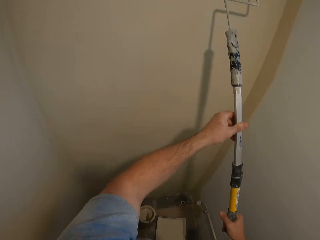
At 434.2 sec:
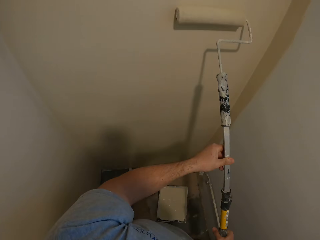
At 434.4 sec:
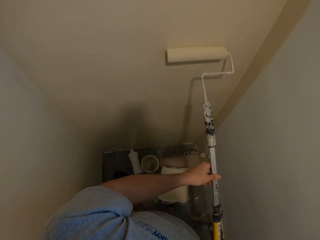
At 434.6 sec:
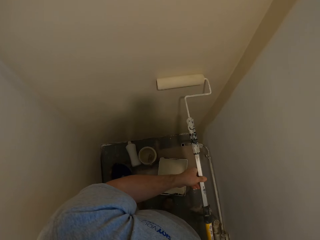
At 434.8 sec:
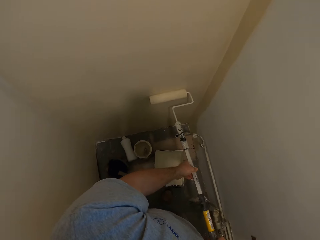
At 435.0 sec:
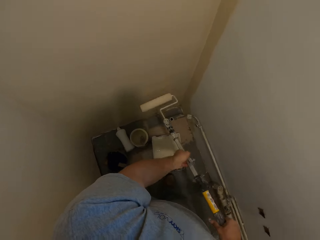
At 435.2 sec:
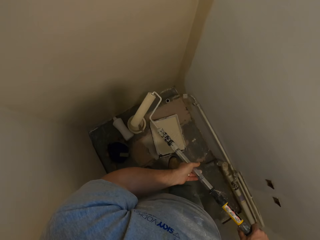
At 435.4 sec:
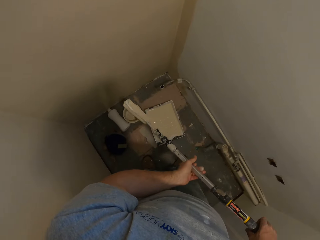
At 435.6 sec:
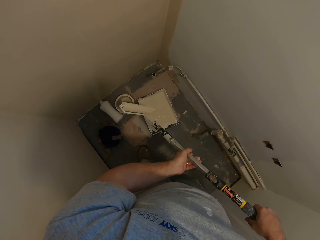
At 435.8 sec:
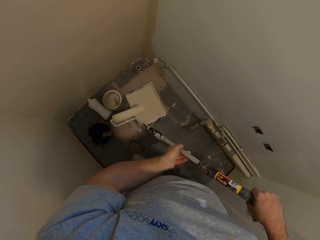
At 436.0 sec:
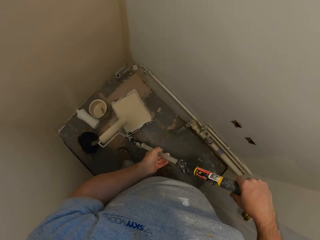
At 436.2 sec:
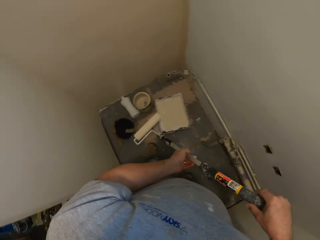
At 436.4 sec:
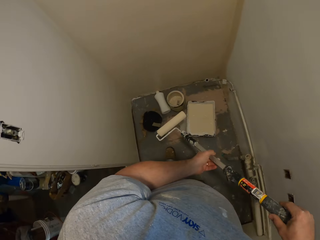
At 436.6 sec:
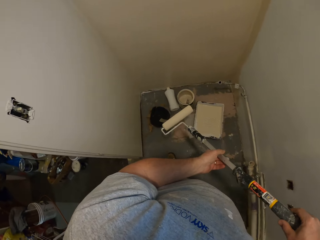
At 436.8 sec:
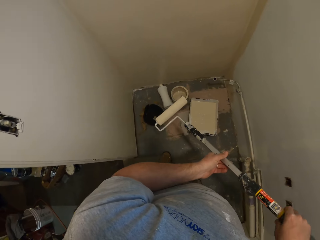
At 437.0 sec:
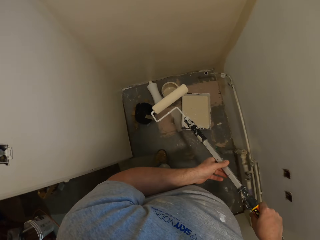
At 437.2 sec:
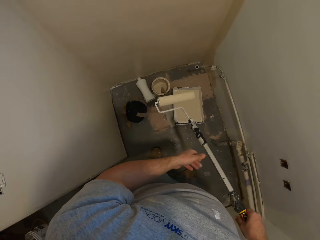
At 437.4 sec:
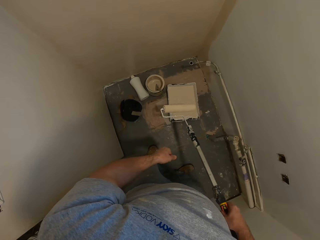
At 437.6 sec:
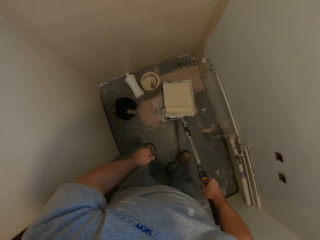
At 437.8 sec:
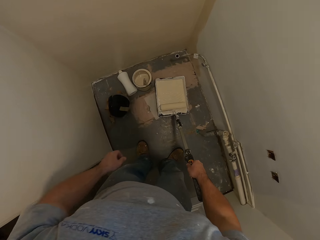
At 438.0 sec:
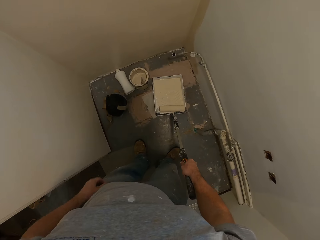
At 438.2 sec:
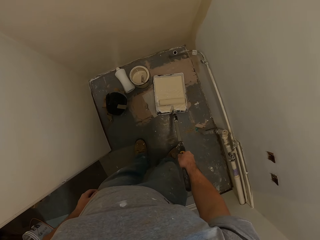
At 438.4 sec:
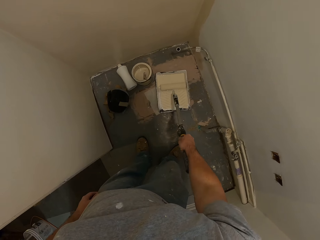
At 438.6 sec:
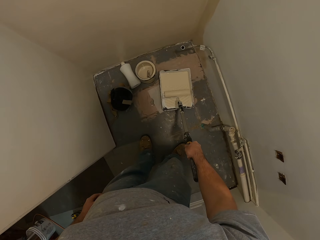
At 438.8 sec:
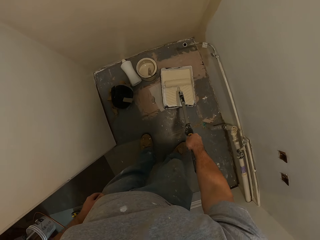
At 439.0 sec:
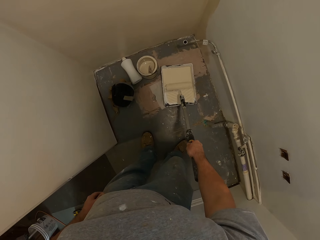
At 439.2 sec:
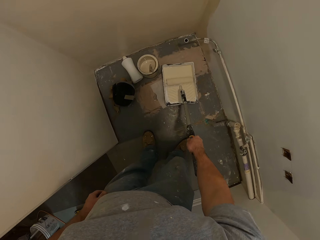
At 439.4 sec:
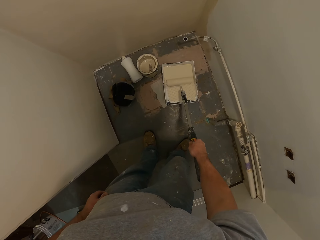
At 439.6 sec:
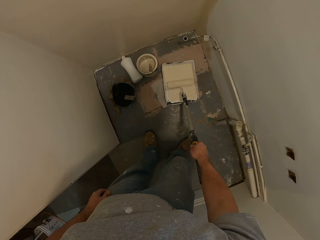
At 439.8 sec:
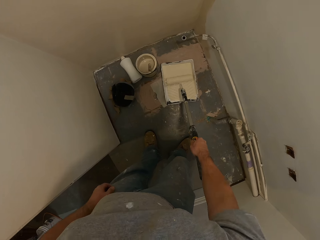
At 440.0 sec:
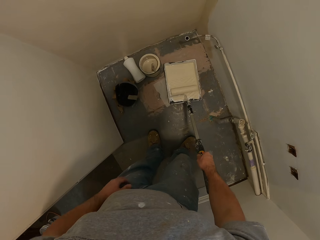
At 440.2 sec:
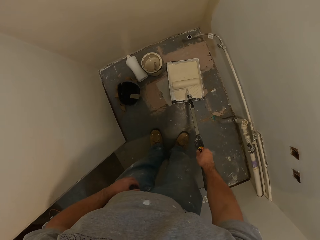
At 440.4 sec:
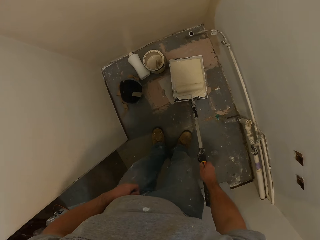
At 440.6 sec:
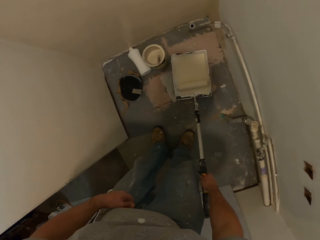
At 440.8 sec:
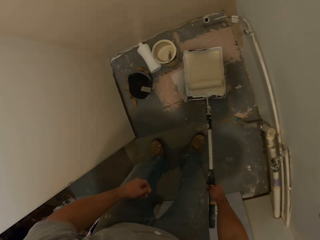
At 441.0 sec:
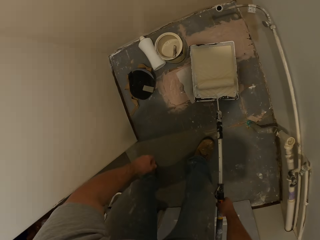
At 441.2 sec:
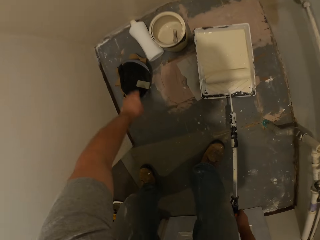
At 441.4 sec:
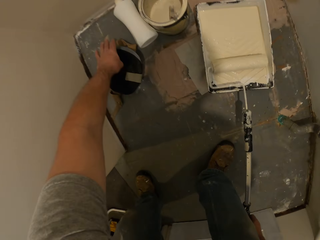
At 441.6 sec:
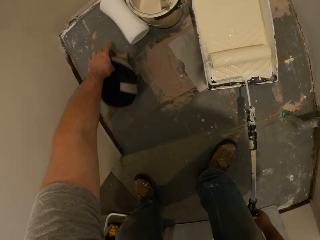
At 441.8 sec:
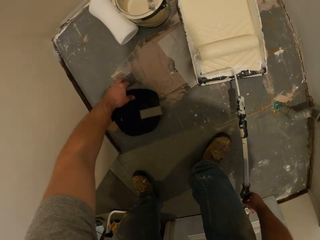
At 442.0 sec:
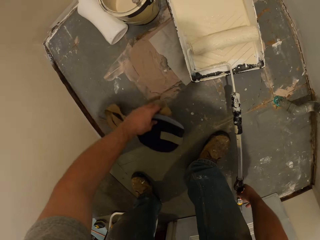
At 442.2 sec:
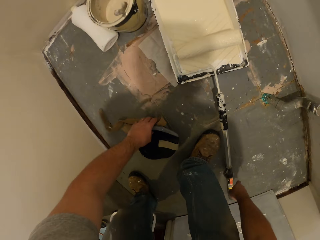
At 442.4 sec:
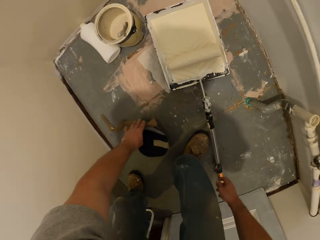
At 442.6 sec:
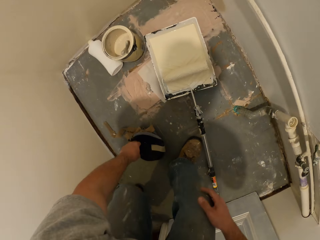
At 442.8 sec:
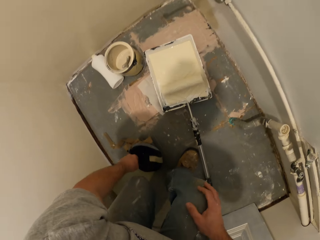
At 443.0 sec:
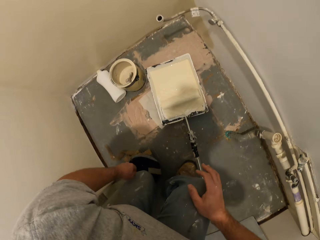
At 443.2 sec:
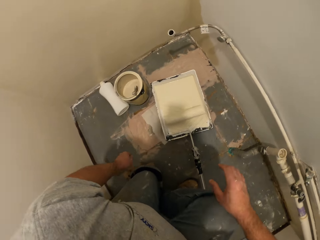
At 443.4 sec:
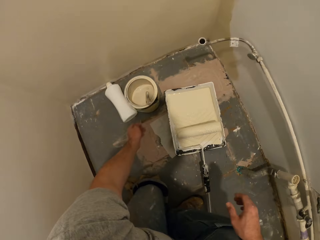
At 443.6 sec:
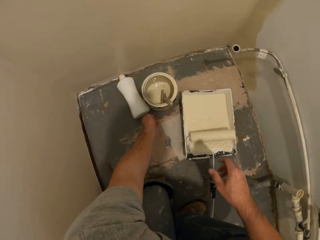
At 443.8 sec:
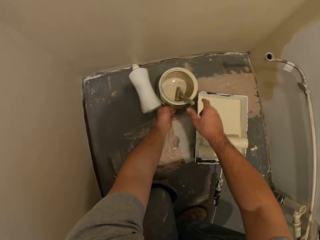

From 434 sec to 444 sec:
The camera wearer dips the paint roller into the paint container. They rub the paint roller on a paint tray. They move the cap on the floor. They pick up a piece of rug on the floor. They kneel down on the rug.

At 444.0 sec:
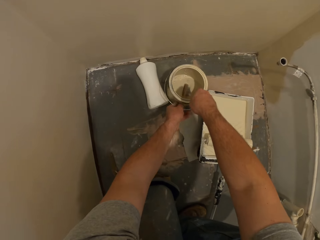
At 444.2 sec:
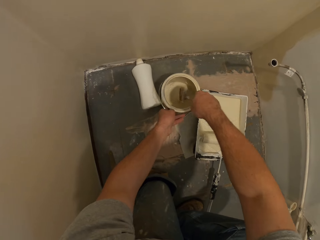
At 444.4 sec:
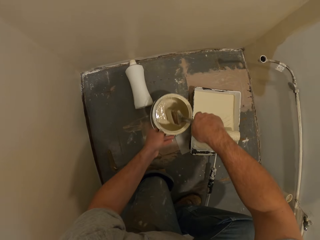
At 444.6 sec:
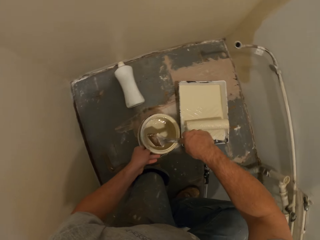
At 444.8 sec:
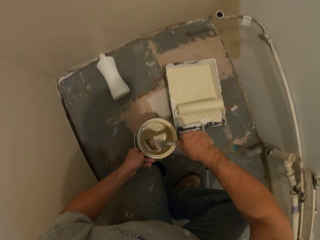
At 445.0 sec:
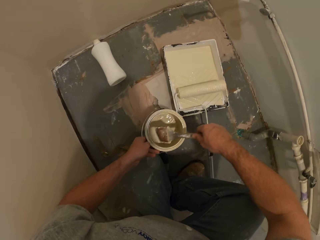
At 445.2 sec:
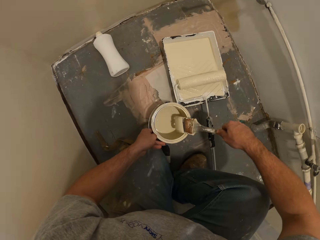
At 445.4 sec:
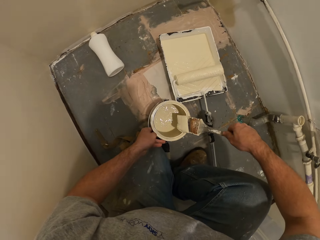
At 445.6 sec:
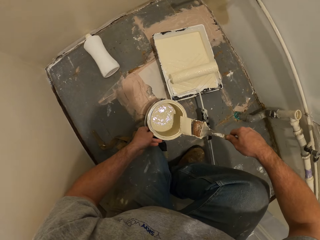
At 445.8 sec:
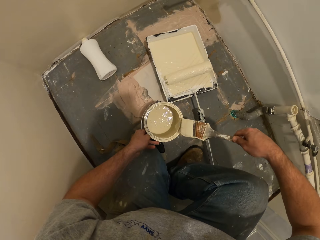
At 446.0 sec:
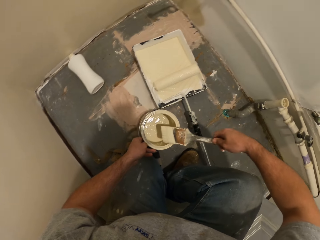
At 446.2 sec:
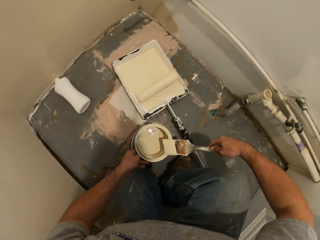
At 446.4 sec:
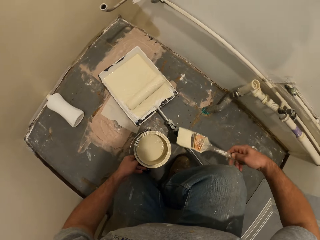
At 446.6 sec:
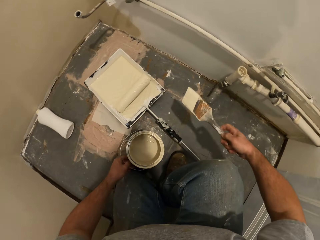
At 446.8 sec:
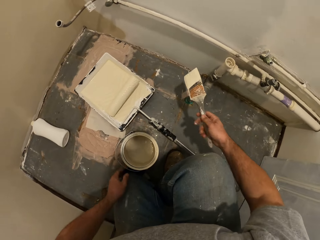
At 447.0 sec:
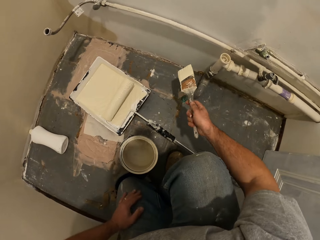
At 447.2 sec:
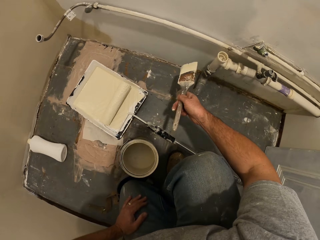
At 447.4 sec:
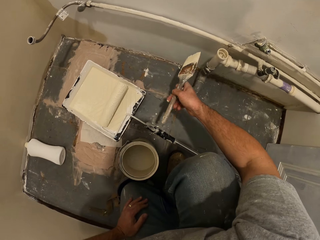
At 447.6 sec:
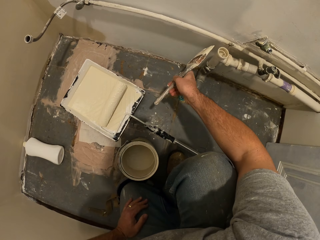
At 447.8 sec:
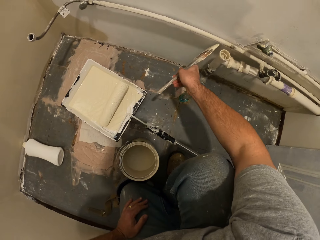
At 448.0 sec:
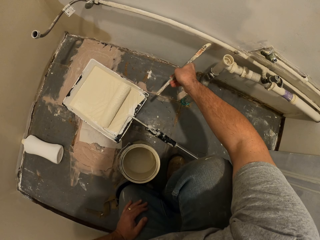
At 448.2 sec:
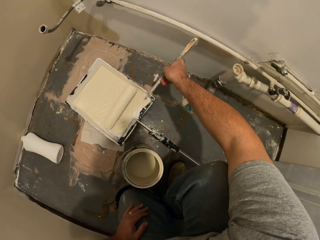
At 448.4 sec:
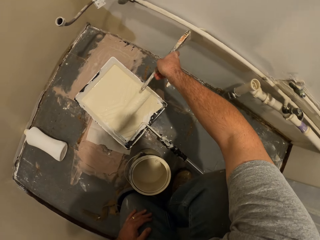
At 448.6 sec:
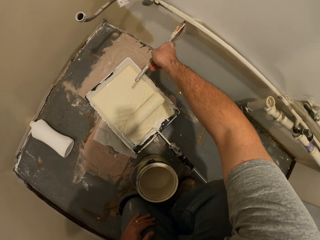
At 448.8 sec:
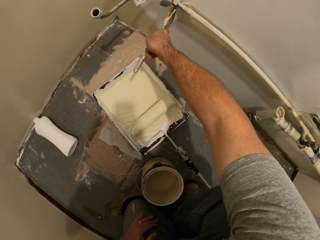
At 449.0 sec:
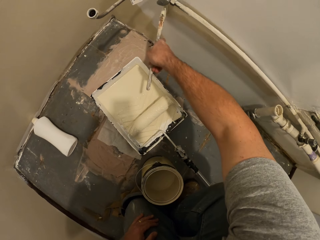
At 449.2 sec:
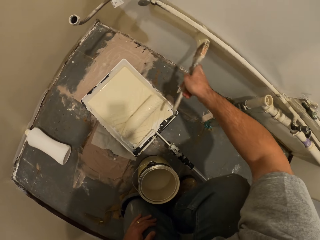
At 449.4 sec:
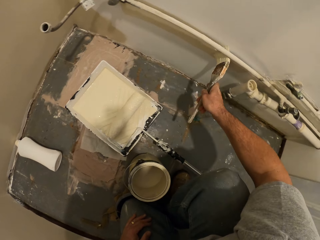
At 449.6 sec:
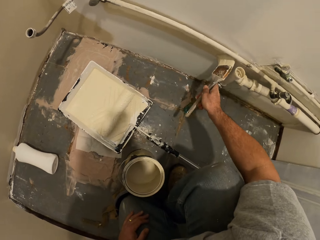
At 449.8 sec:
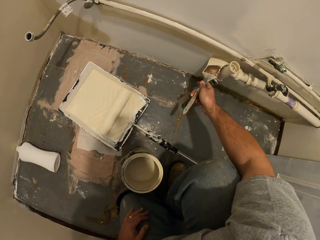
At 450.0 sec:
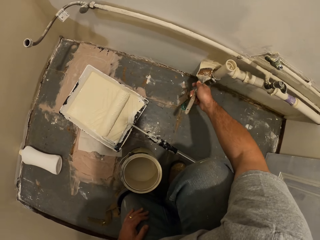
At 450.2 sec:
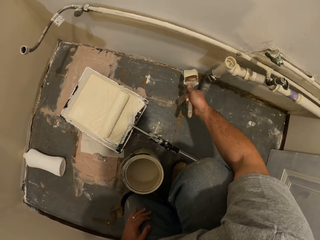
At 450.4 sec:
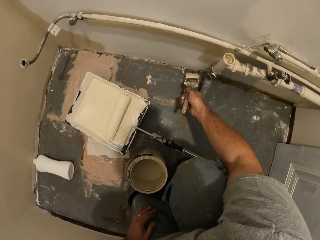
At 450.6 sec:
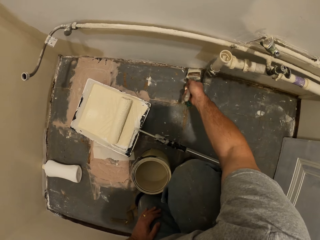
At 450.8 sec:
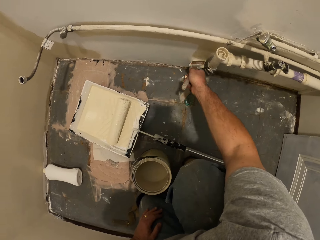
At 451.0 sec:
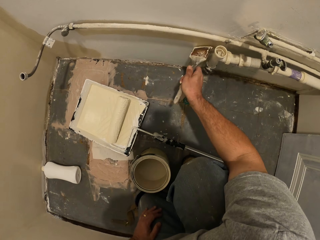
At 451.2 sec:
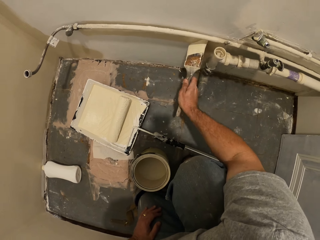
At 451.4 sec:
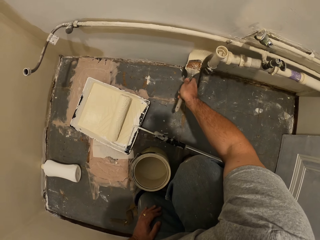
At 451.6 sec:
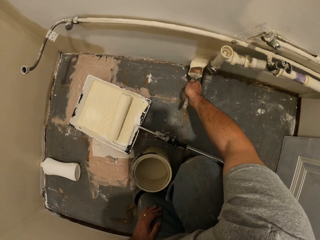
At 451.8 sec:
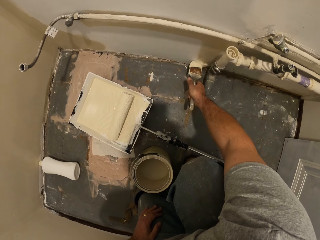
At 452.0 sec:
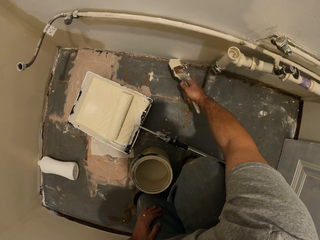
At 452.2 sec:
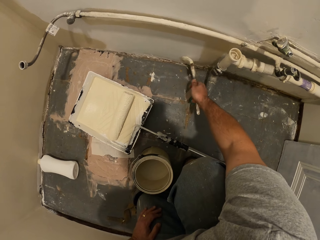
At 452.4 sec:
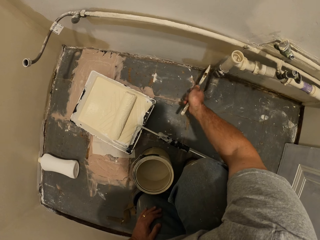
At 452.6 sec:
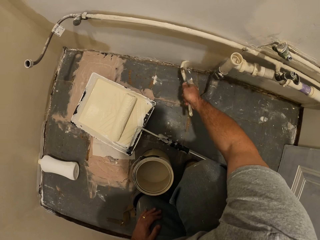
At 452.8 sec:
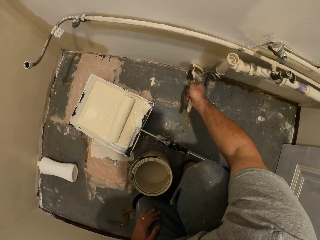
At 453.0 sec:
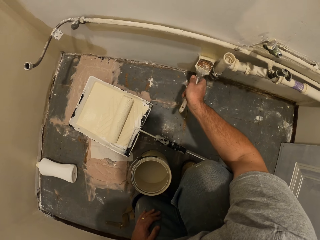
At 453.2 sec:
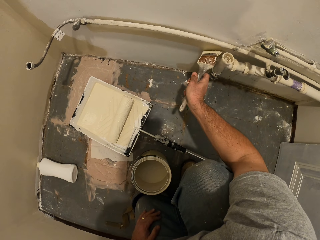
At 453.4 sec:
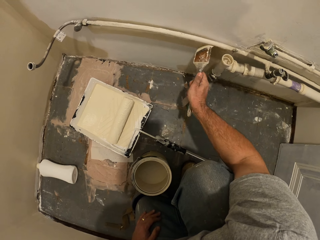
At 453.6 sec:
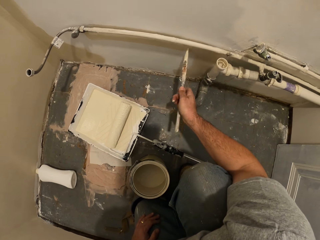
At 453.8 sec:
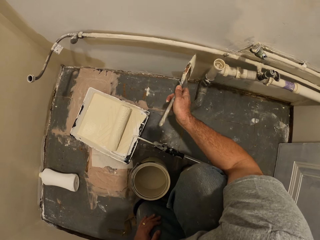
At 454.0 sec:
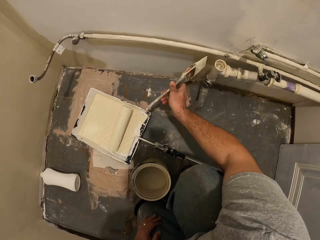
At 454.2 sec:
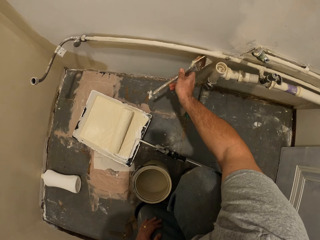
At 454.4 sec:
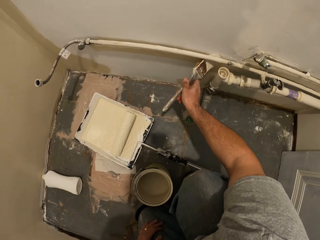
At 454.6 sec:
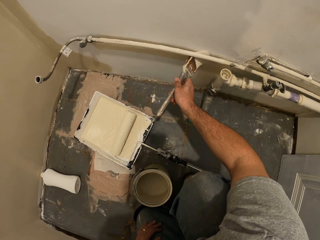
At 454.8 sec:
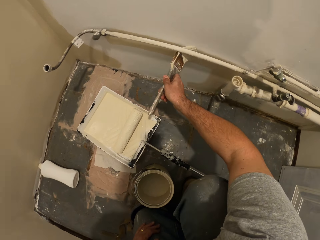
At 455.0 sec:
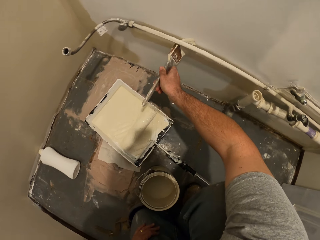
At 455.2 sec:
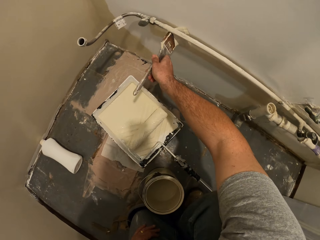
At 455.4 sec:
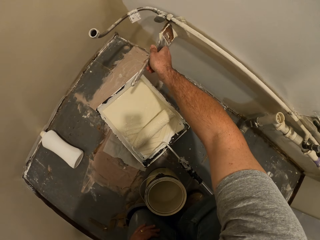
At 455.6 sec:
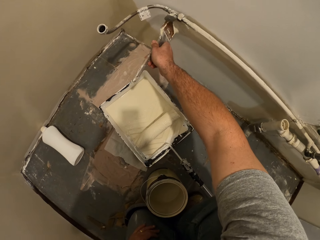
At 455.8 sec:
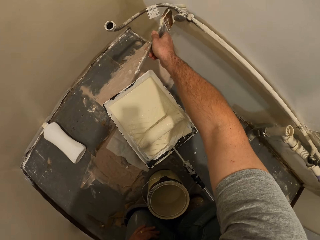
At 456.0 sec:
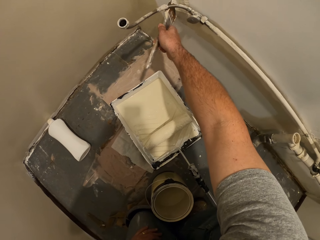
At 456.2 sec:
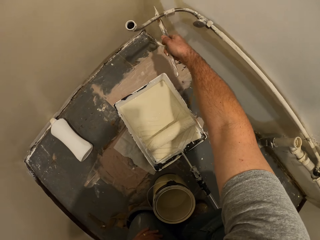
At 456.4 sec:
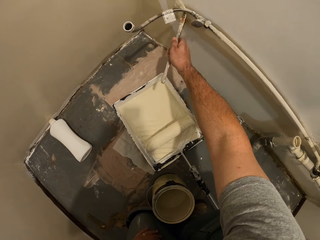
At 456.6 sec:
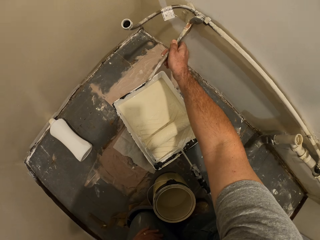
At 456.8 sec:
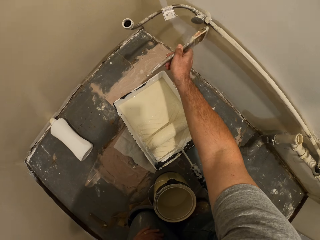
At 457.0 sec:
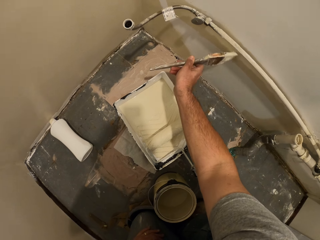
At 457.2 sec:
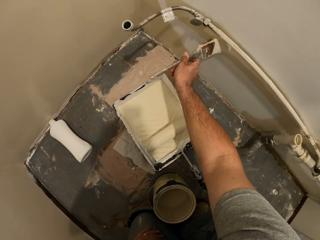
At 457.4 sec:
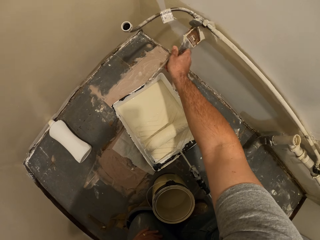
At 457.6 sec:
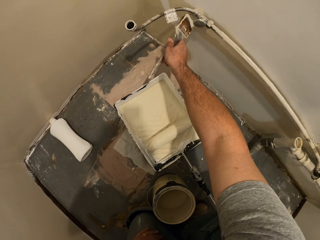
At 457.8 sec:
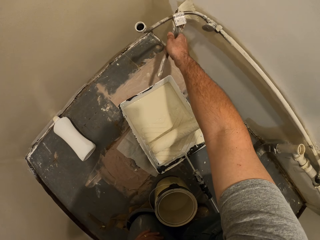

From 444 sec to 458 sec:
The camera wearer carries a paint container with the paint brush from the floor. They take the paint tin and the paint brush. They dip the paint brush in the paint tin. They take the paint brush from the container. They paint the wall with the paint brush.
